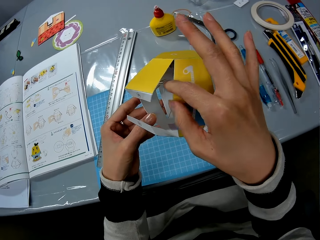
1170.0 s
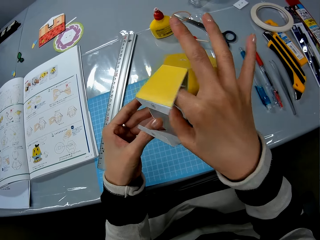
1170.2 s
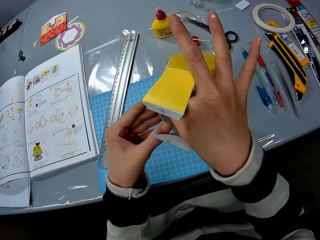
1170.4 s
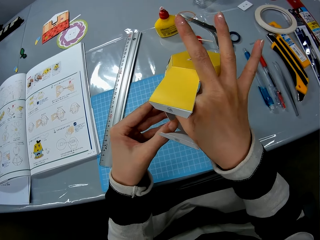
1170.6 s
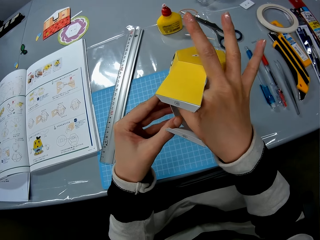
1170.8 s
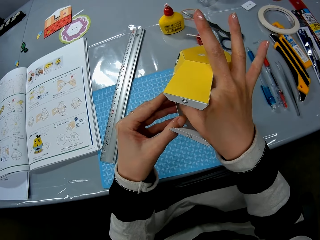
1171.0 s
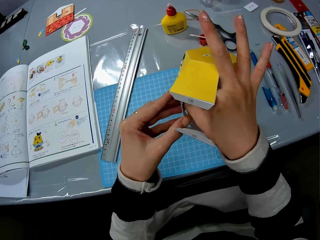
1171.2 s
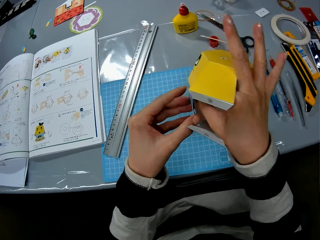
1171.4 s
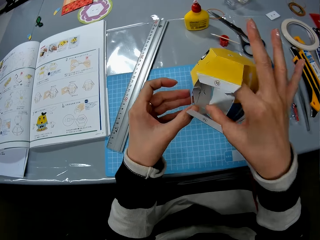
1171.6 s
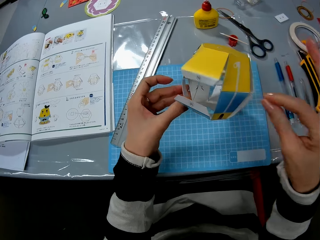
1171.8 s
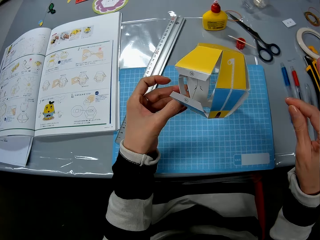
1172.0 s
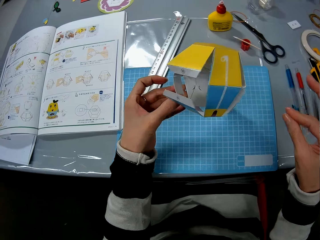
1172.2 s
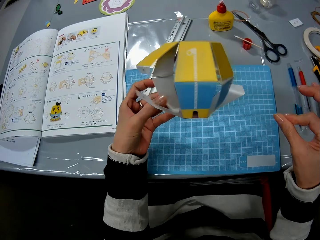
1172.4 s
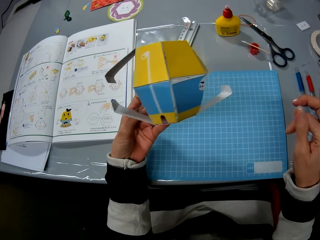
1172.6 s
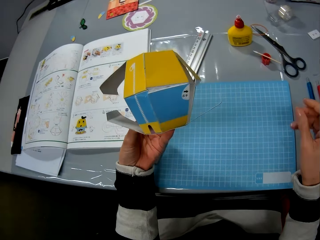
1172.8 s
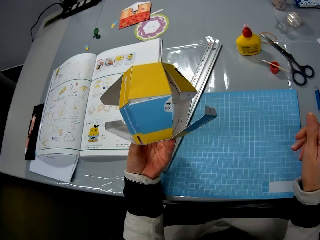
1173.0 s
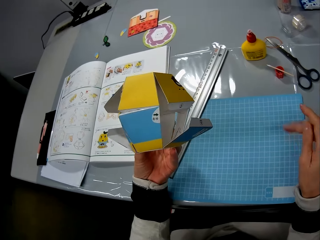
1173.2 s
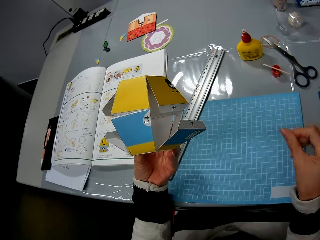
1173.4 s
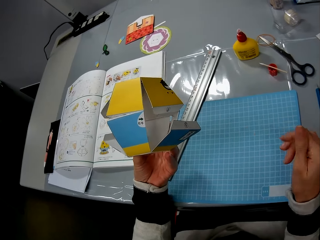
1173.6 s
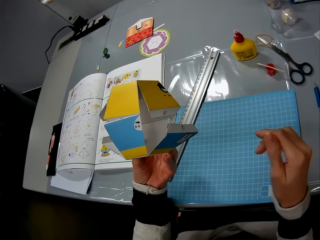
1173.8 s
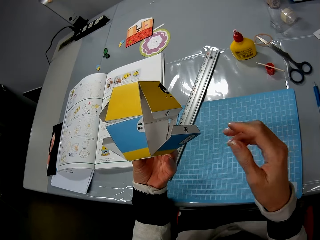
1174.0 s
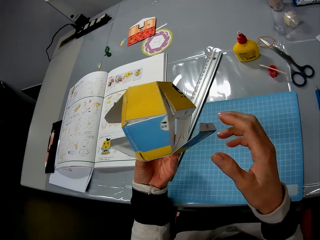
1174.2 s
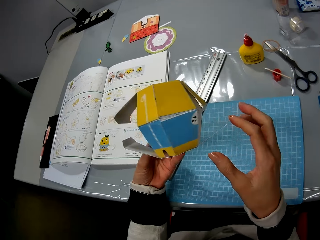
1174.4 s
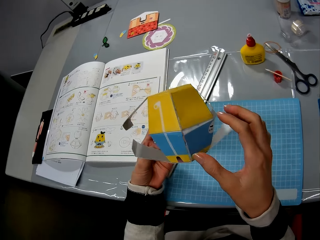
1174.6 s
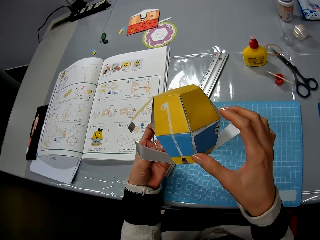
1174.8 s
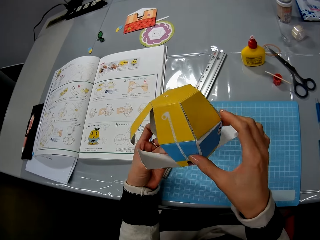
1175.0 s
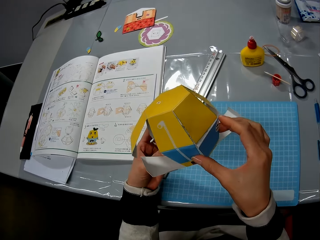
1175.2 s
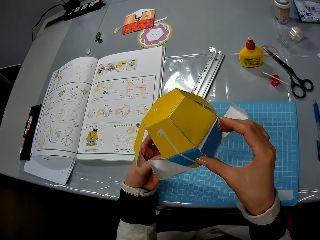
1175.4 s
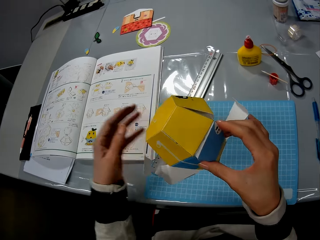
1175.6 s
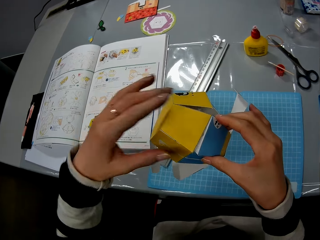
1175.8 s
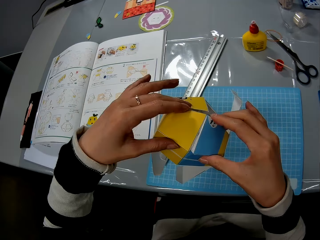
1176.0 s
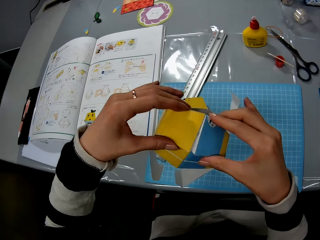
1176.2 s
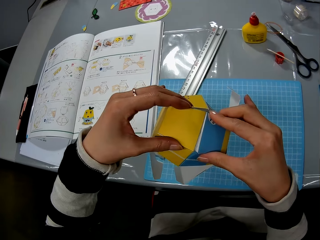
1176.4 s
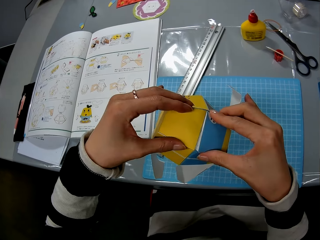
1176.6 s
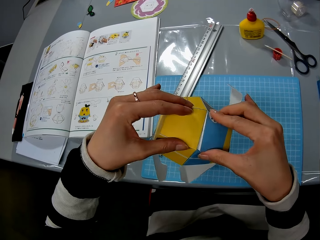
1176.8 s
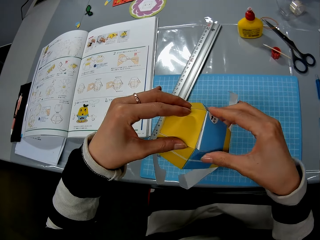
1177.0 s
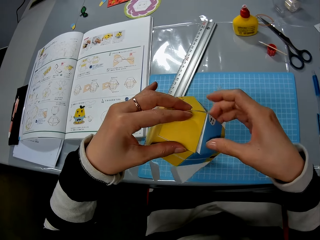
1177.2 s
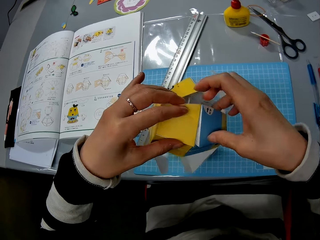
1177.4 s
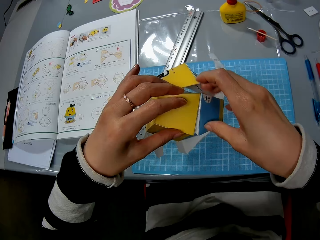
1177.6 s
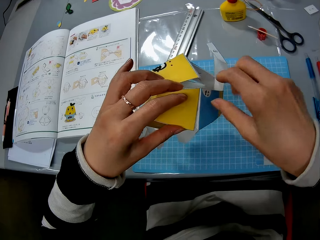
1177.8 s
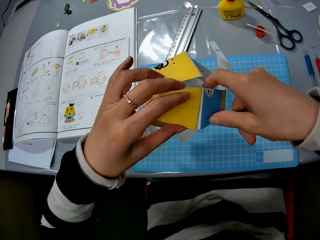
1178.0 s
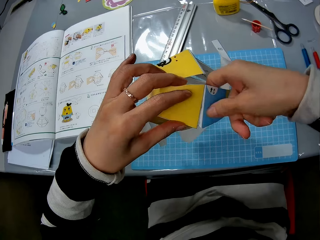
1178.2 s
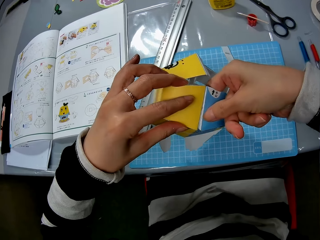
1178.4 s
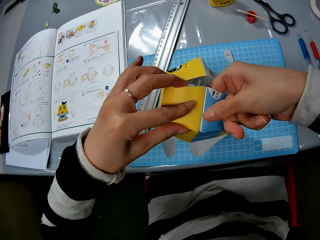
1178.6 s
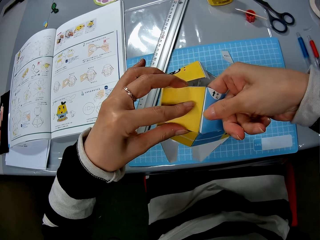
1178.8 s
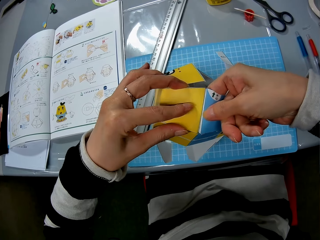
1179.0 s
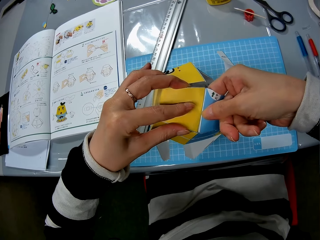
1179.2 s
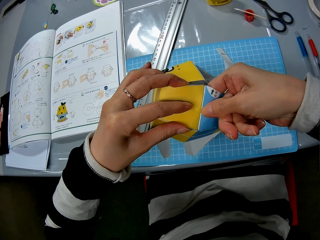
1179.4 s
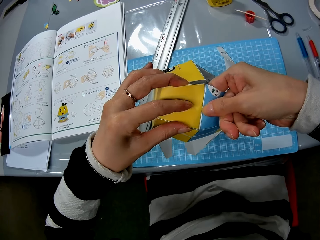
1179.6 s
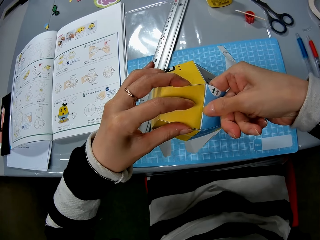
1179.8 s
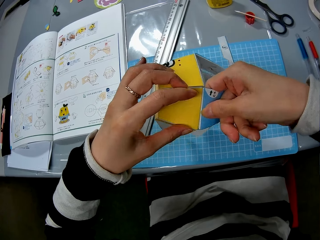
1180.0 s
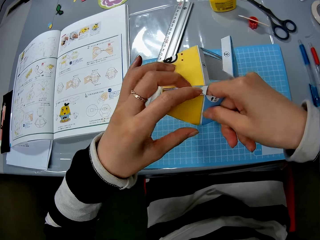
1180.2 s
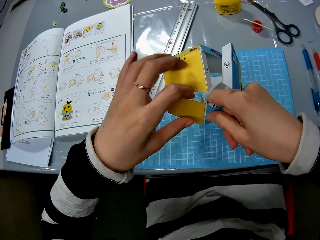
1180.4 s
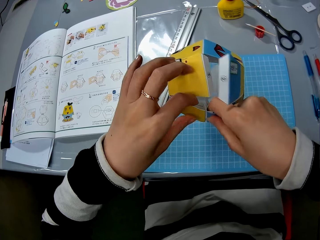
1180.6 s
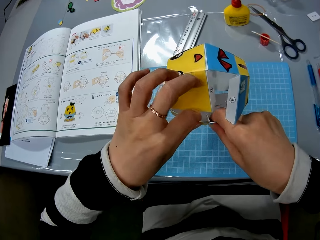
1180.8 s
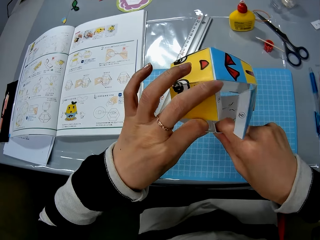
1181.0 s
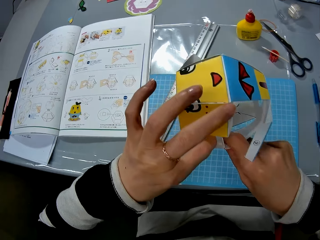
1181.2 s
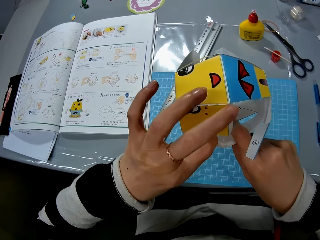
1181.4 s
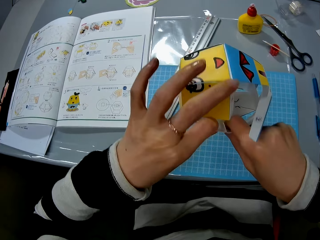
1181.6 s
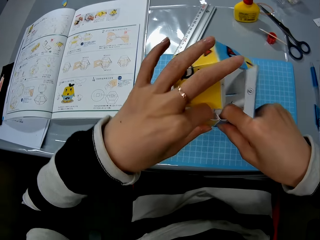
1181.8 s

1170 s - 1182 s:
The camera wearer rubs his fingers together. He connects the model.

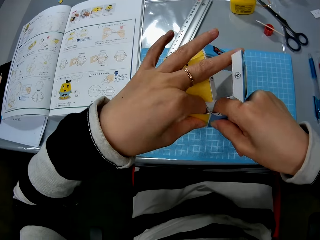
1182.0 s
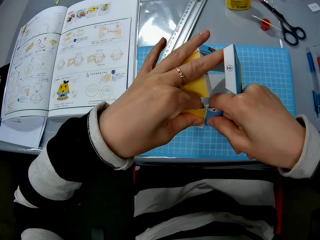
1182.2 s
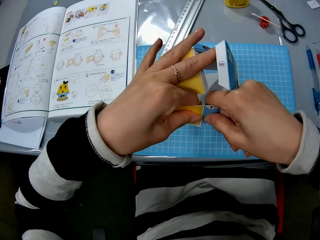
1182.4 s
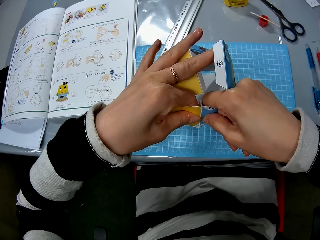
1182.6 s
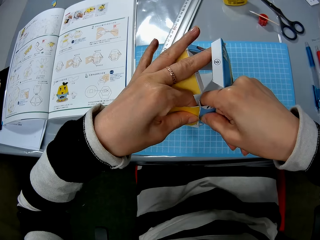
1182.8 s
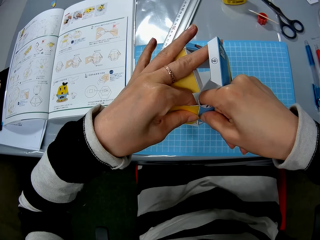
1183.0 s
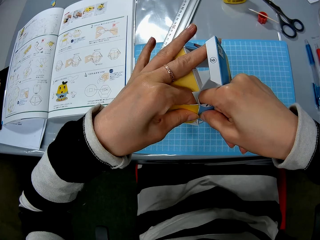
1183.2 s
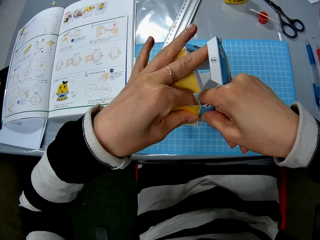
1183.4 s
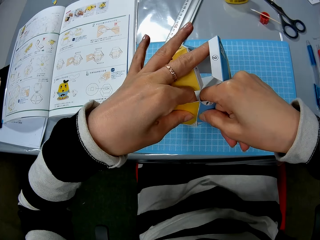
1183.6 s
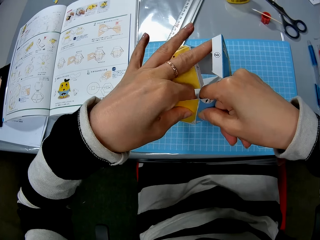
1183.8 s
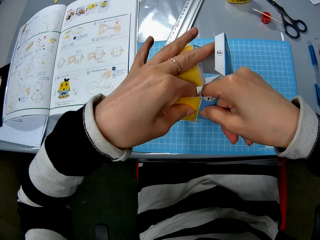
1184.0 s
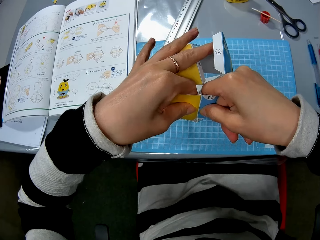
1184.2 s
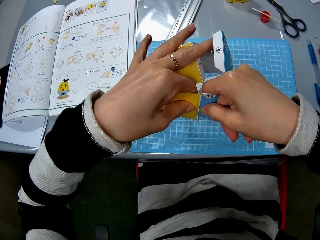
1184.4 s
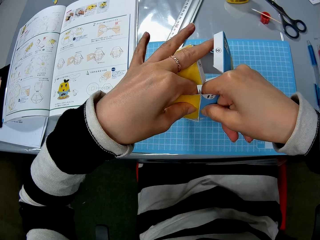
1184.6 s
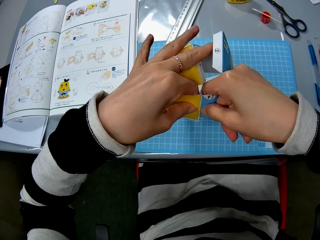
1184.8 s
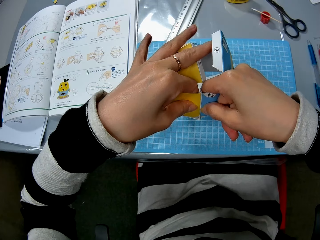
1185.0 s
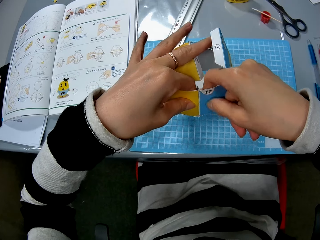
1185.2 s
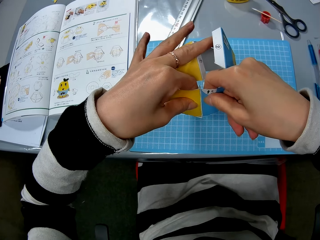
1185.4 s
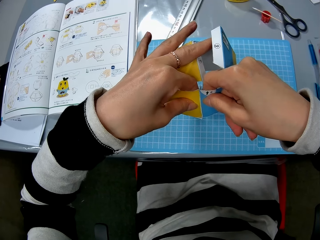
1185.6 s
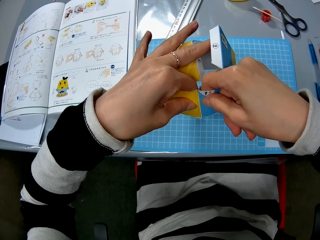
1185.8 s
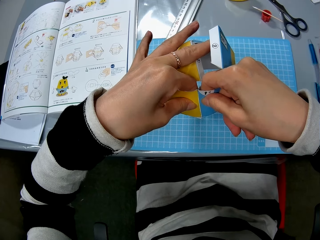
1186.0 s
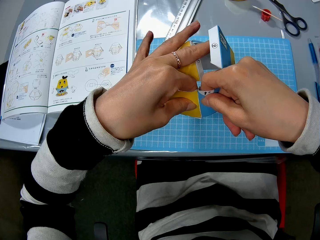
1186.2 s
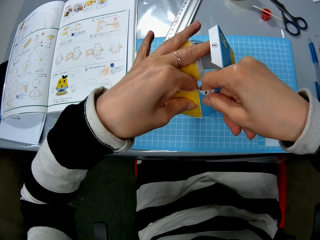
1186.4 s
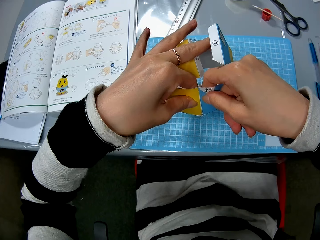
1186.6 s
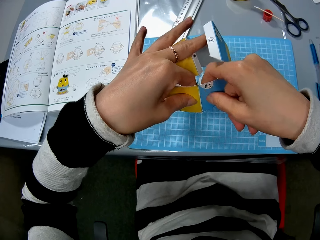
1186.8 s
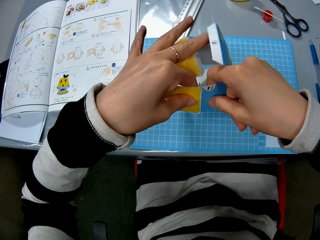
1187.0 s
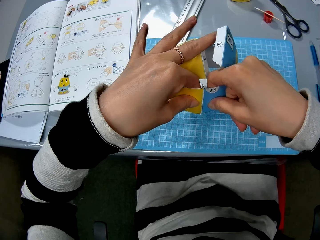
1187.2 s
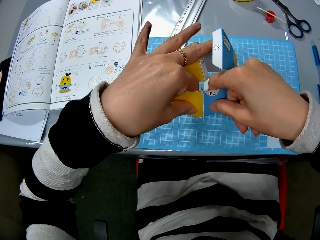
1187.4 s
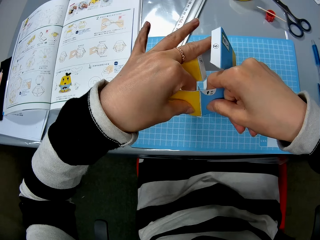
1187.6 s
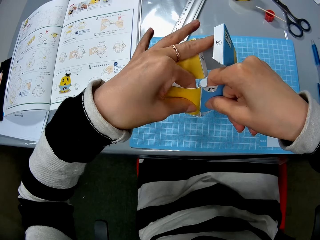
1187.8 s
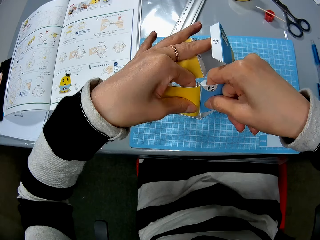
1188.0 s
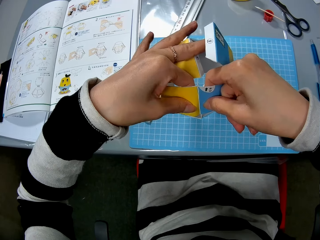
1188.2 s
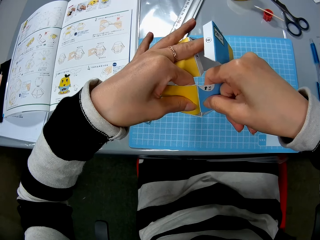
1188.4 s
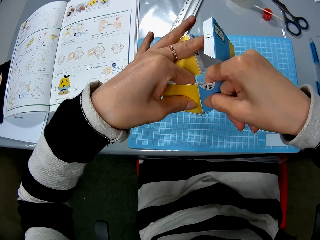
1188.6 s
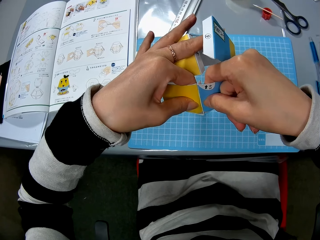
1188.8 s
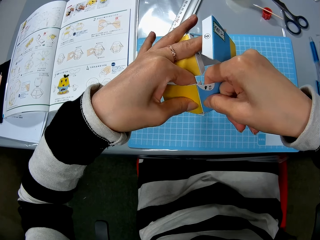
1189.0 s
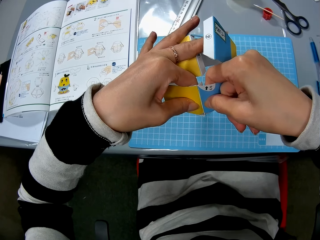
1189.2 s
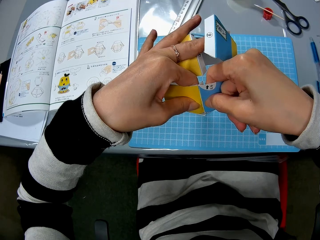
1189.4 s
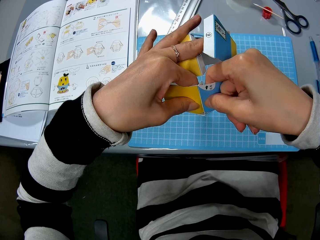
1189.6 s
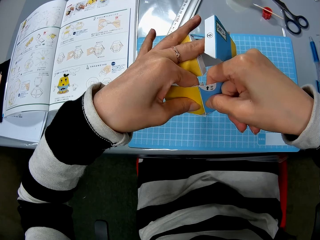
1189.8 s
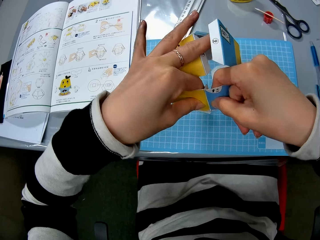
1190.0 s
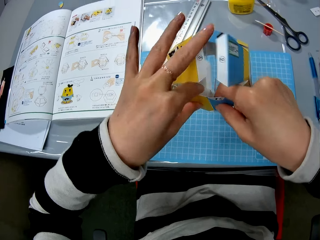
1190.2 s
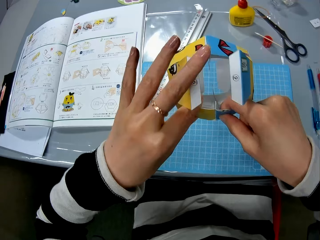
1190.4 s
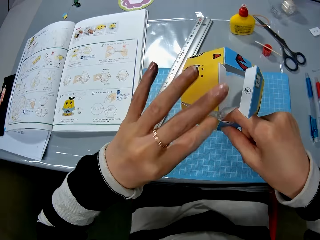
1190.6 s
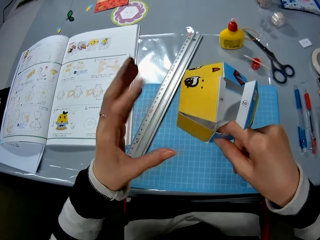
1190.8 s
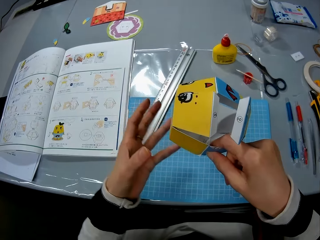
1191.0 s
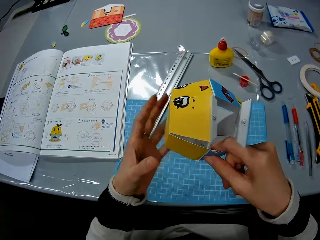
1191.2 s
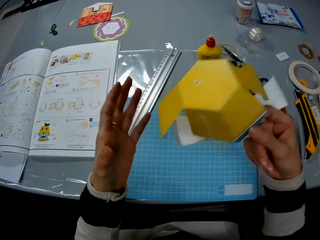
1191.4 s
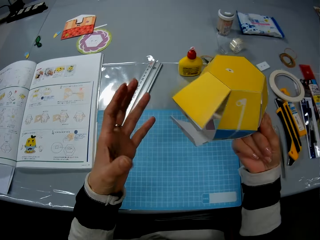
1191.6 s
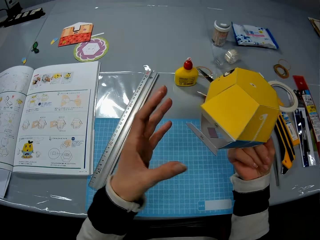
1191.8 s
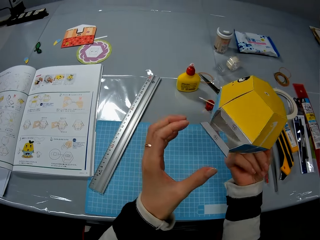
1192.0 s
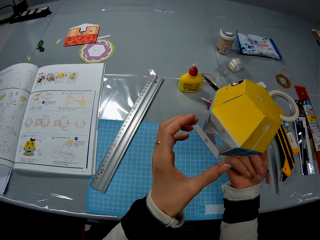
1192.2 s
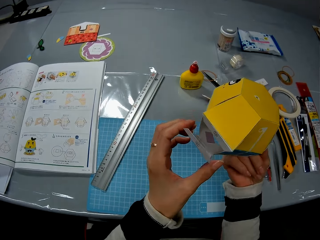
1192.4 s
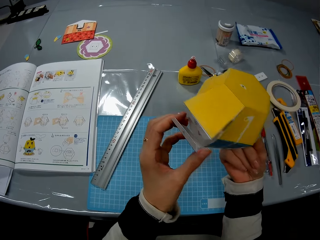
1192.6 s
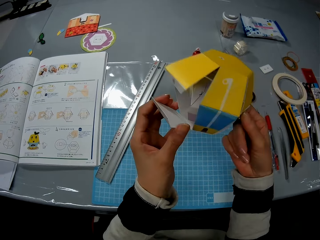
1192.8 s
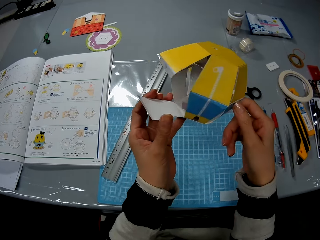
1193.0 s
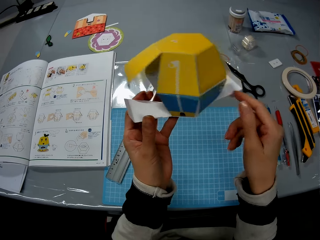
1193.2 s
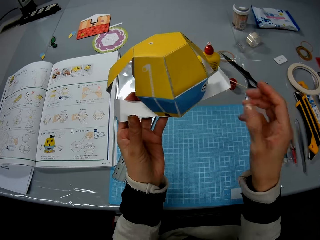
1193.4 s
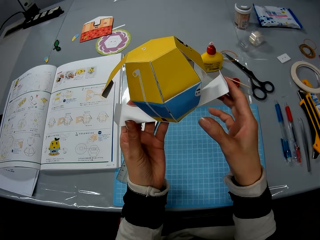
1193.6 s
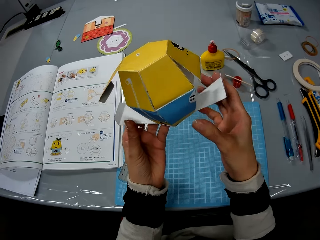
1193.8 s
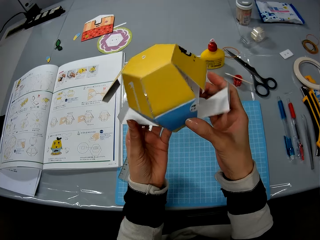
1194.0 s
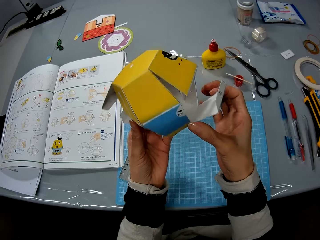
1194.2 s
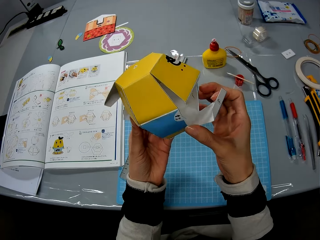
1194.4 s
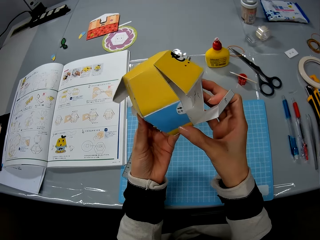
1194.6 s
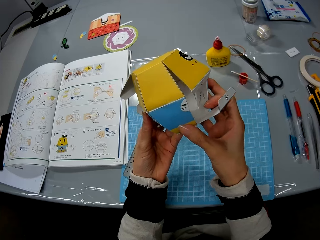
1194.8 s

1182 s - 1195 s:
The camera wearer rotates the model piece.
